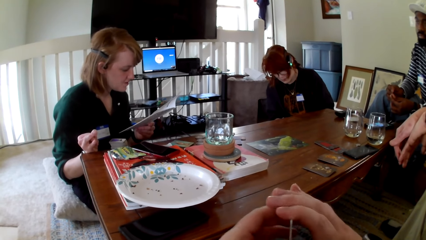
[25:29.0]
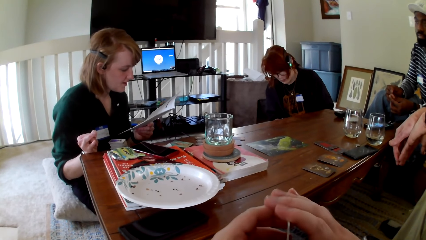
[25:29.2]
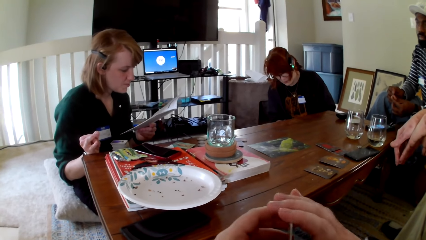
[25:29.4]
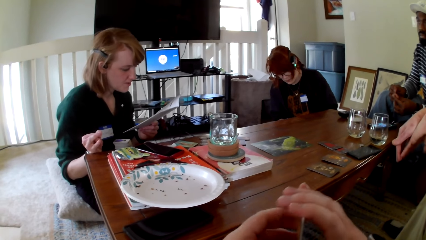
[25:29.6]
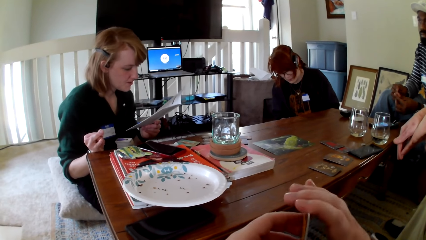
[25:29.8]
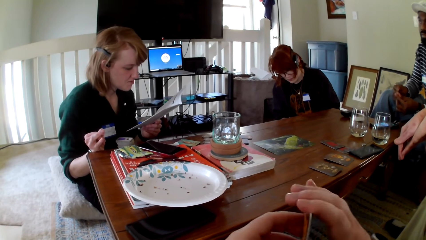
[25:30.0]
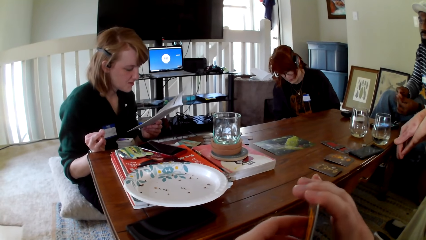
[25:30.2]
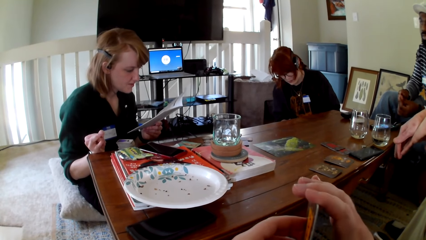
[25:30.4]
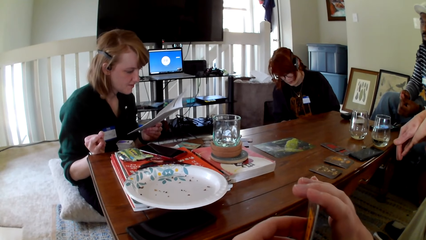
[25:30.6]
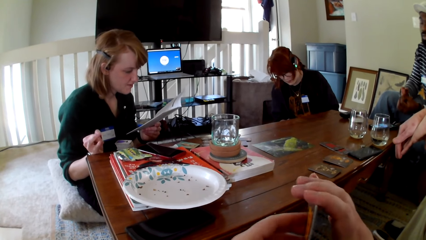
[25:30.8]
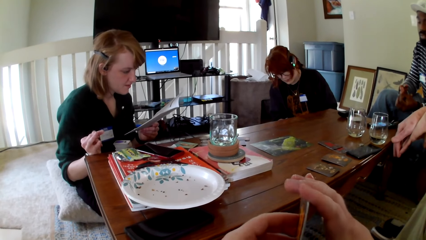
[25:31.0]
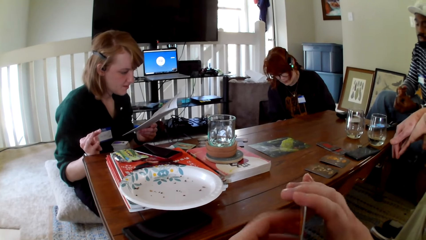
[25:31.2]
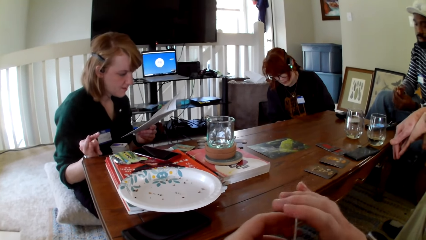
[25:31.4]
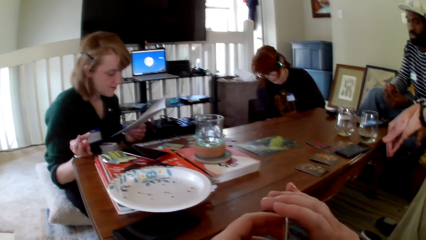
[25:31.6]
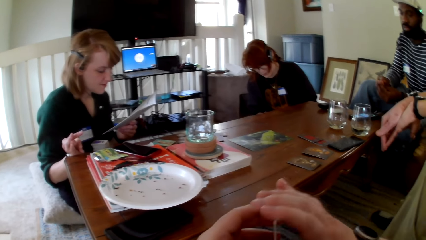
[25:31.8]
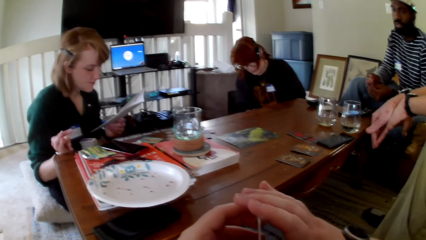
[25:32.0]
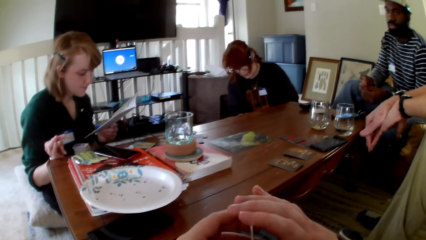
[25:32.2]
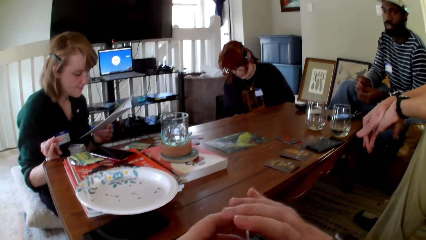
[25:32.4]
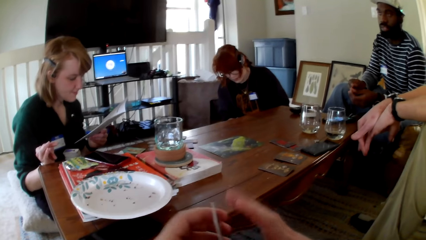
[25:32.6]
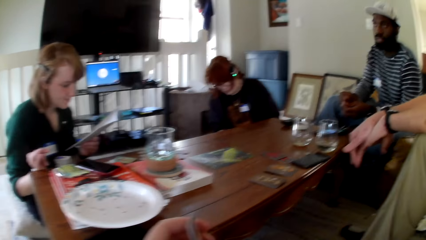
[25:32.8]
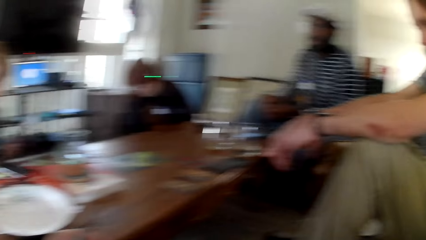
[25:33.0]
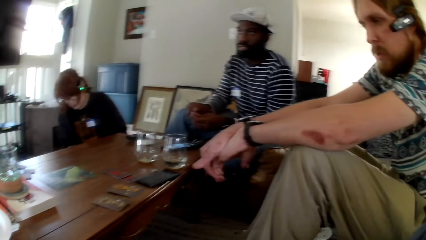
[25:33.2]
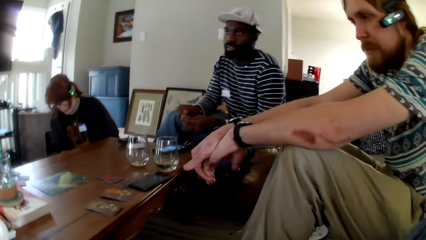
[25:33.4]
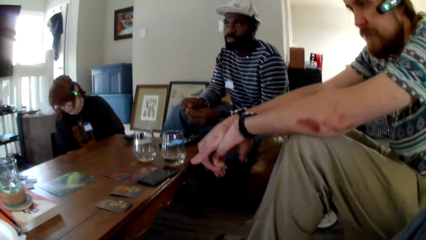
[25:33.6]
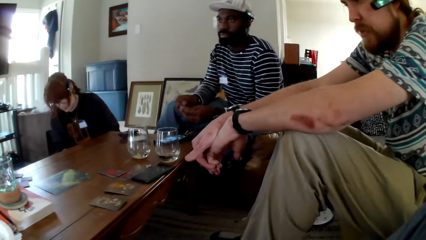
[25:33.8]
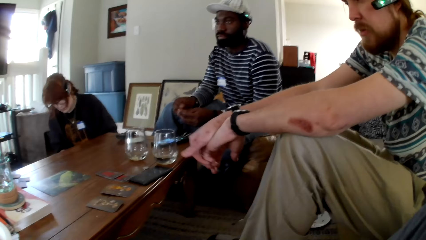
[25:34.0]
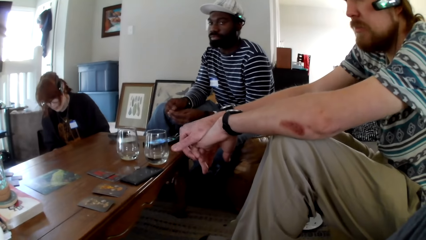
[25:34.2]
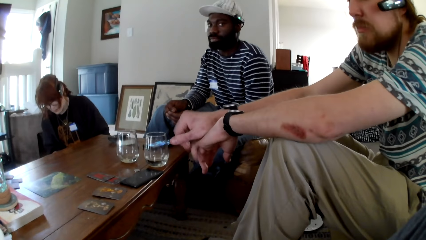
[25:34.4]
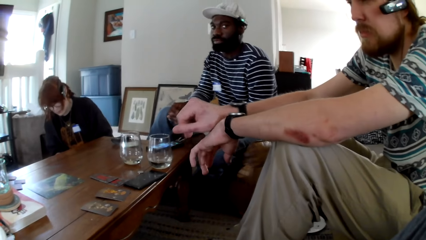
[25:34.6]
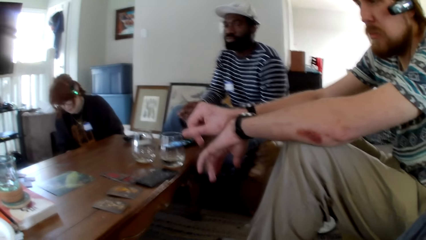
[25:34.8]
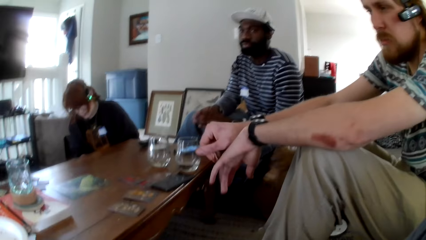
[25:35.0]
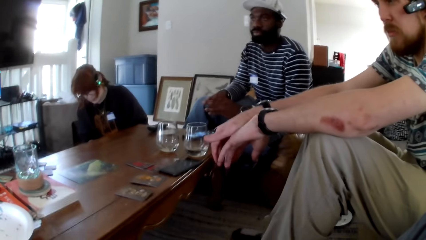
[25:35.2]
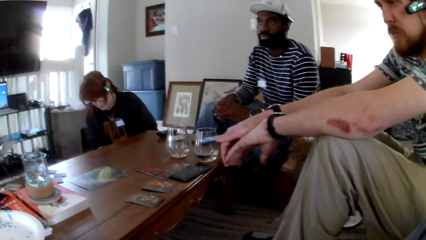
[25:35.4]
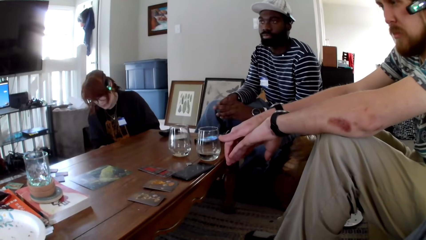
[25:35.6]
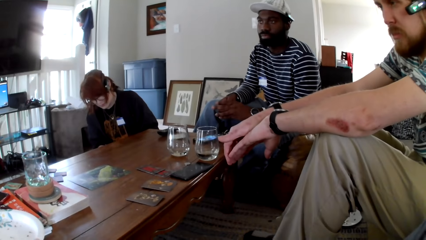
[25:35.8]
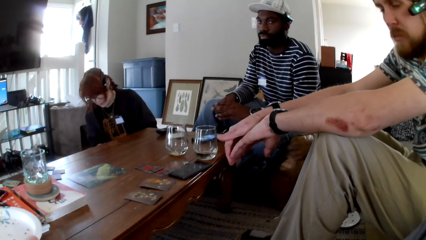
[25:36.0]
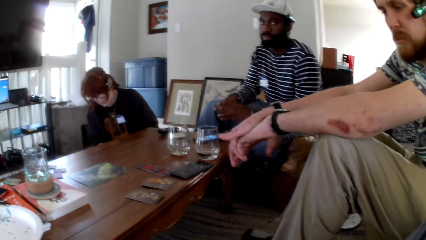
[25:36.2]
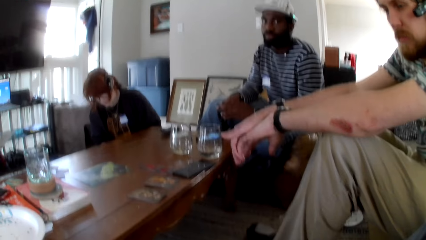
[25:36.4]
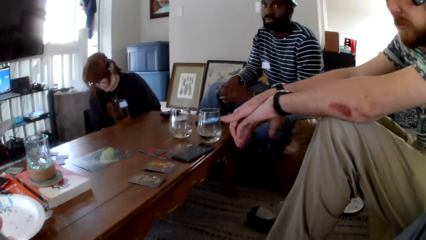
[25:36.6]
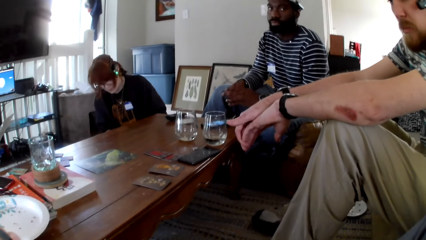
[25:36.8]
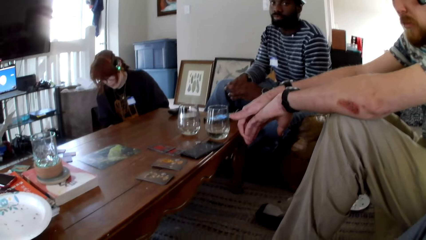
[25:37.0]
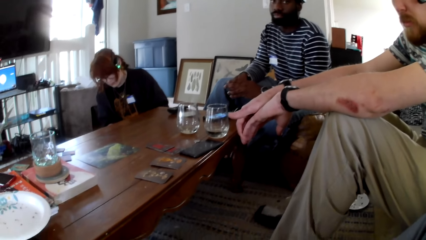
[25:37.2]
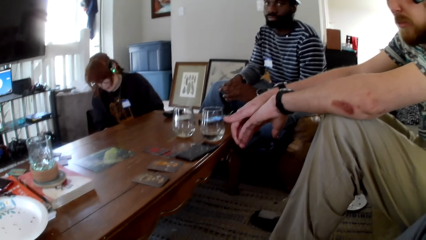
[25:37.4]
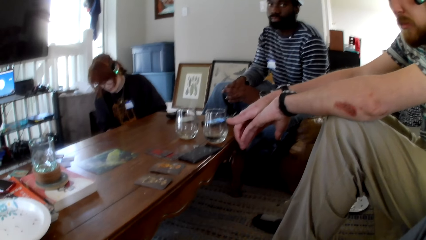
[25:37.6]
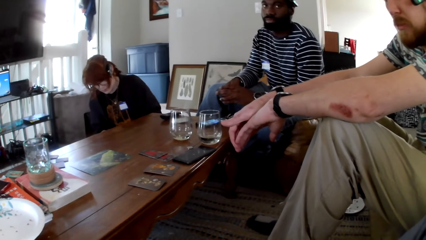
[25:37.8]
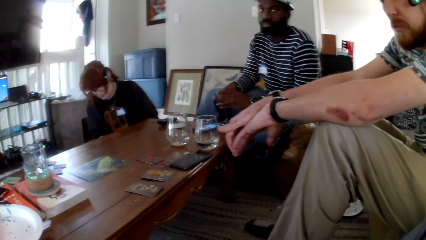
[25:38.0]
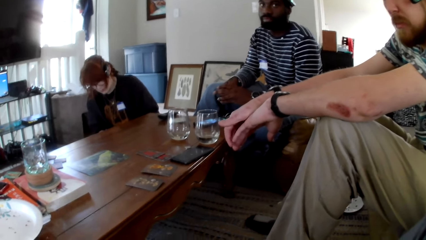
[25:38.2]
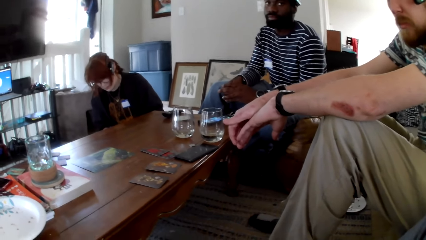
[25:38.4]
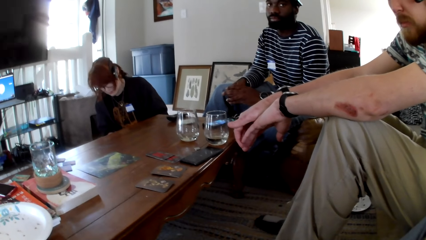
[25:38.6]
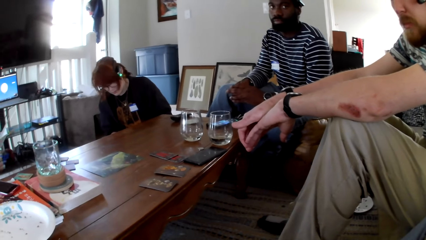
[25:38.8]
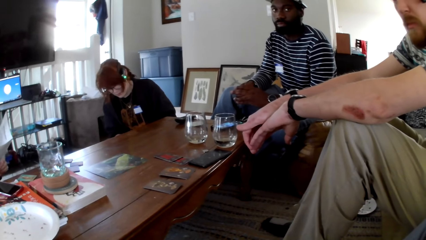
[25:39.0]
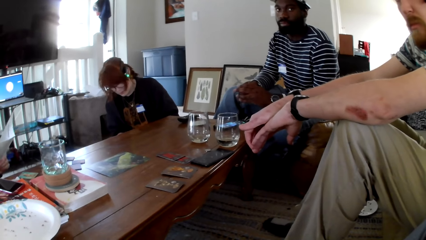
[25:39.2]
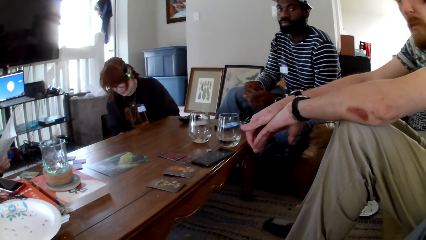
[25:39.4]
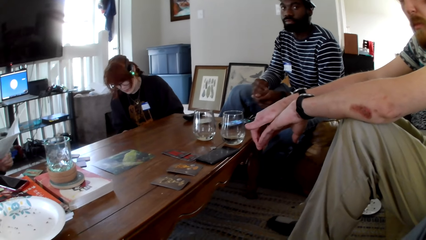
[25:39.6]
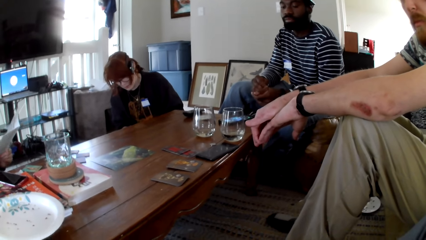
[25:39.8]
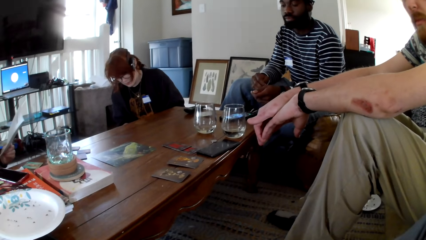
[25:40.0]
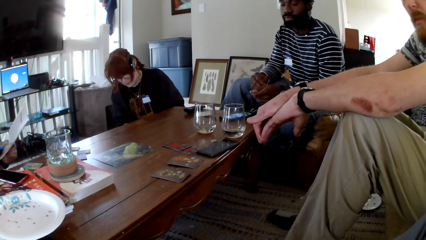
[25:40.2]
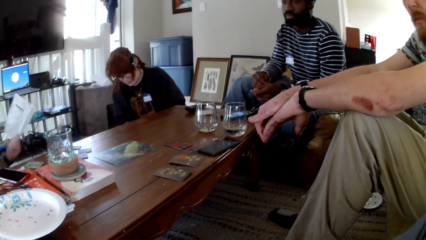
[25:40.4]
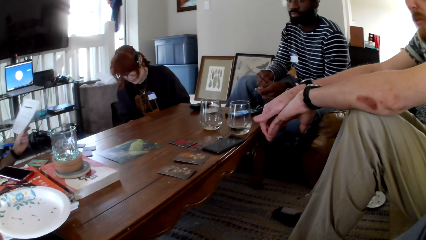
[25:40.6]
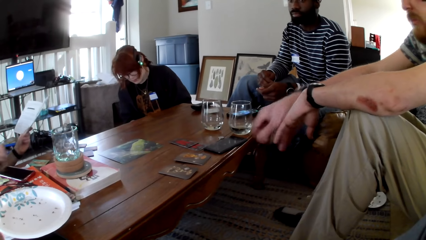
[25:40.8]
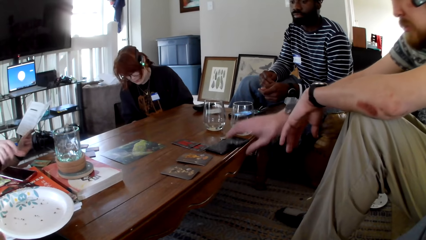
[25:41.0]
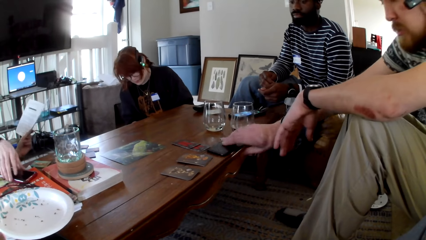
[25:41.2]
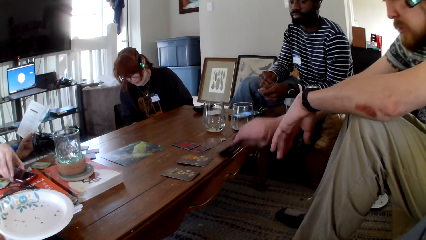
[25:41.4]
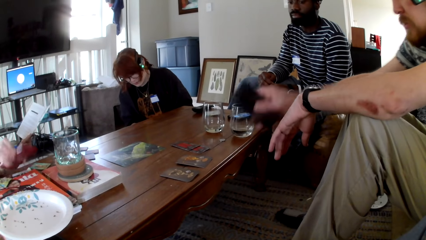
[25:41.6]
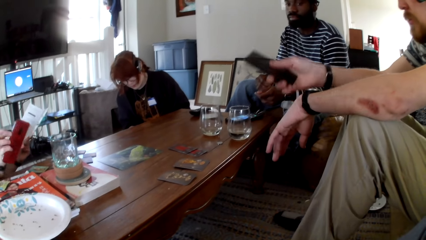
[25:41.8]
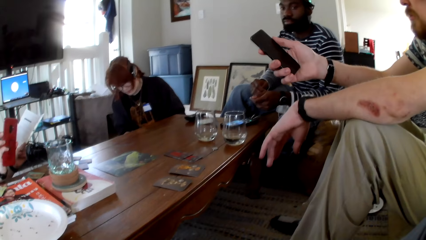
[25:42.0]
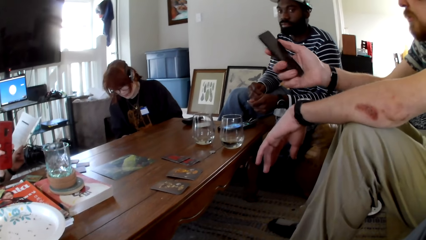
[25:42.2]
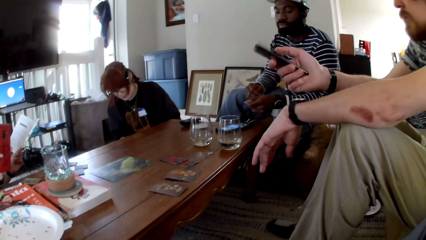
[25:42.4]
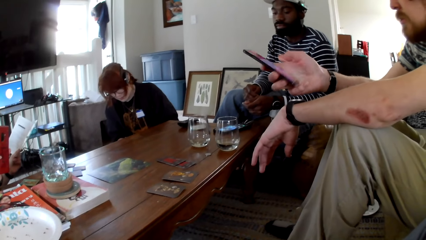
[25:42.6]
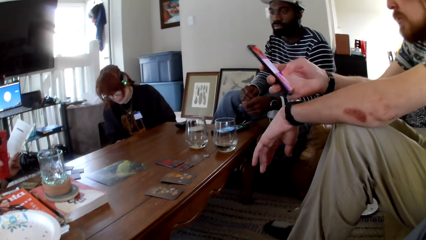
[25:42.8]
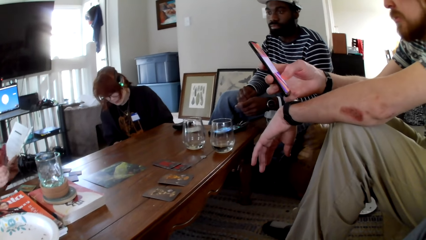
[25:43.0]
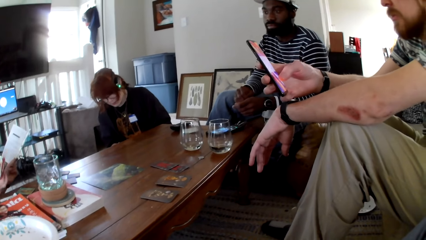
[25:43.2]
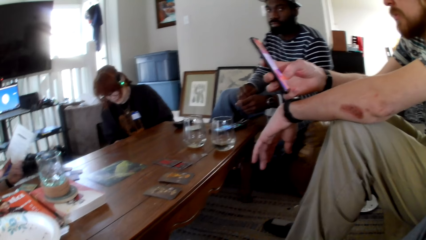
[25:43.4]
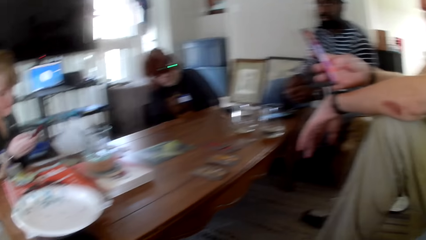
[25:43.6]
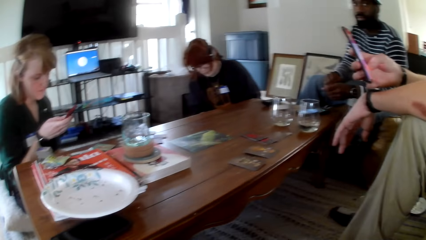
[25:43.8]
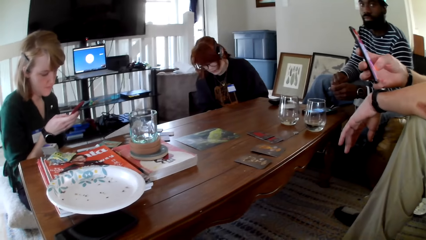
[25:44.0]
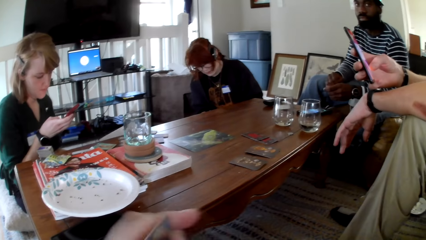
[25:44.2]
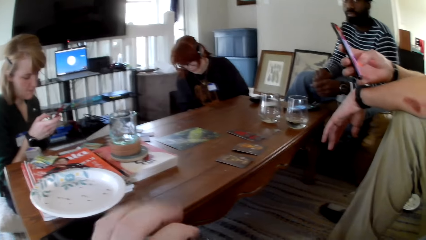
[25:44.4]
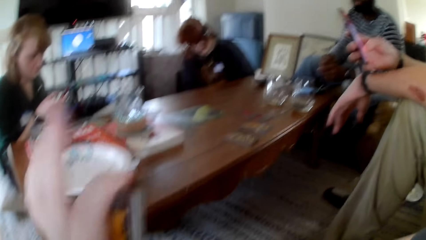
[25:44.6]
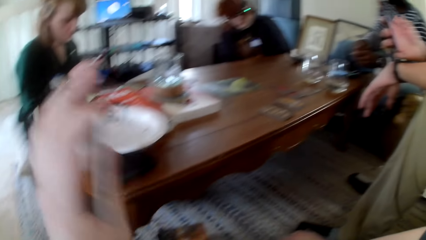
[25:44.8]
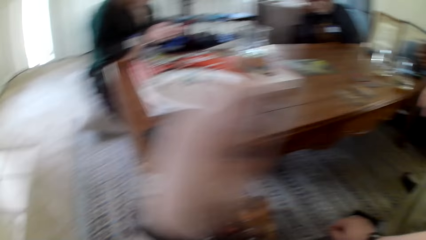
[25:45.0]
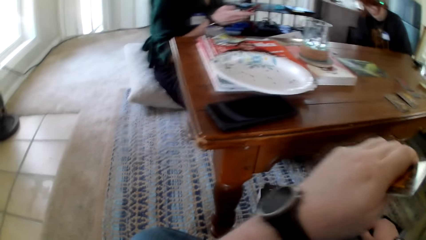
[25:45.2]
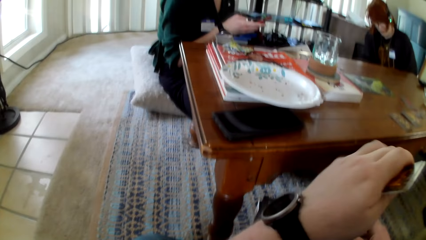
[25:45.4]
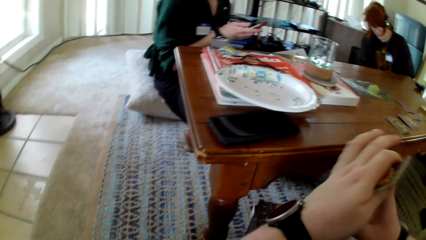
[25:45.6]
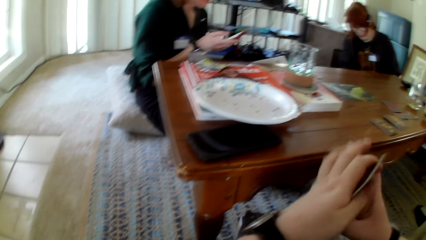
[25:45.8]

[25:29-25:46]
A person puts hands together. A man picks up his phone. A woman picks up her phone. The person touches a remote. Another man operates his phone. The woman operates her phone. The camera wearer holds the cards.
